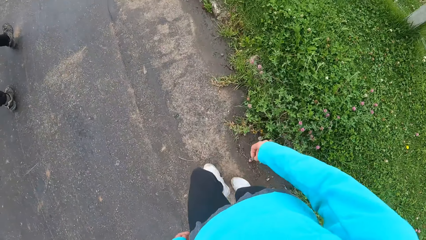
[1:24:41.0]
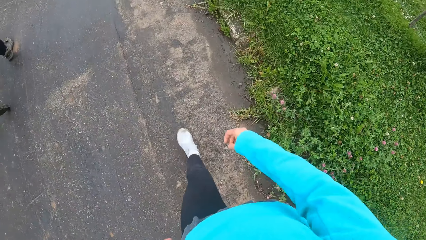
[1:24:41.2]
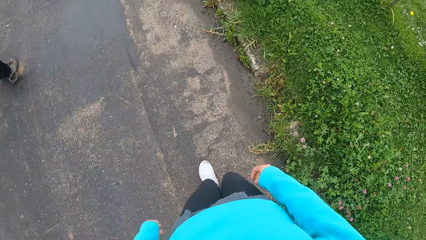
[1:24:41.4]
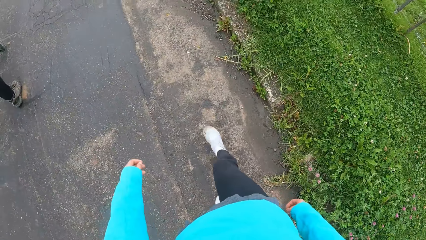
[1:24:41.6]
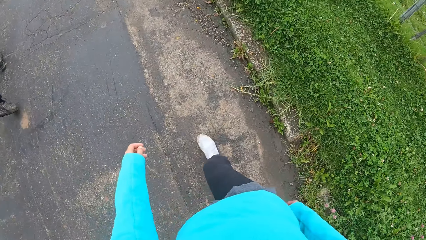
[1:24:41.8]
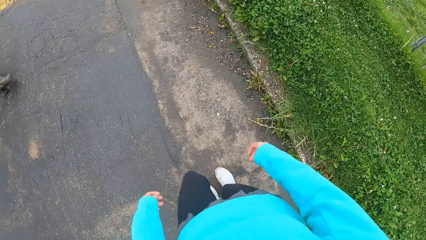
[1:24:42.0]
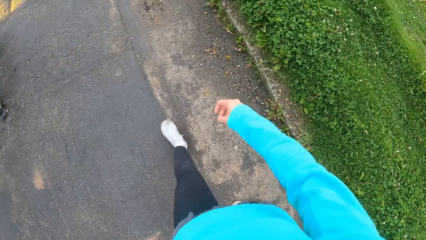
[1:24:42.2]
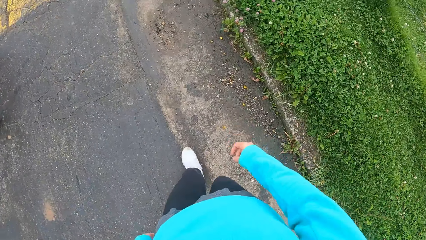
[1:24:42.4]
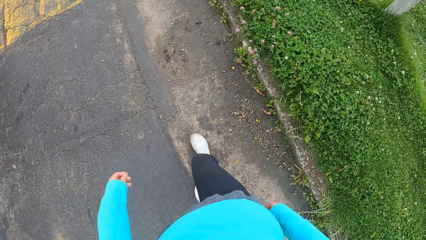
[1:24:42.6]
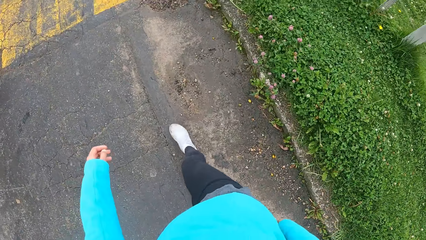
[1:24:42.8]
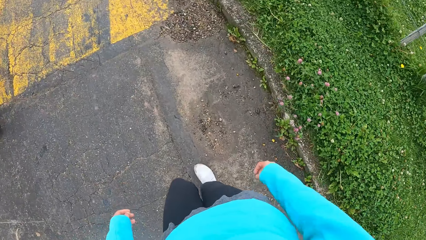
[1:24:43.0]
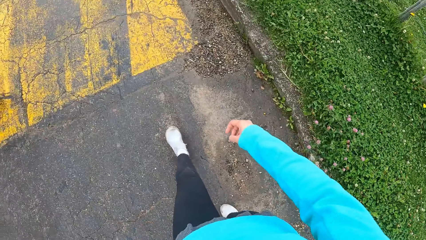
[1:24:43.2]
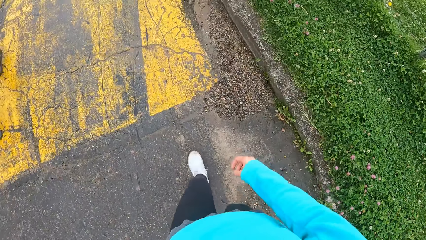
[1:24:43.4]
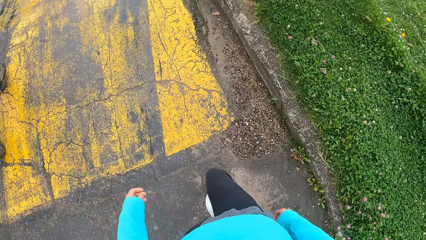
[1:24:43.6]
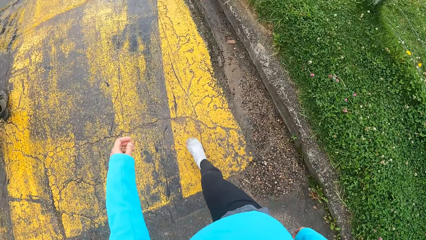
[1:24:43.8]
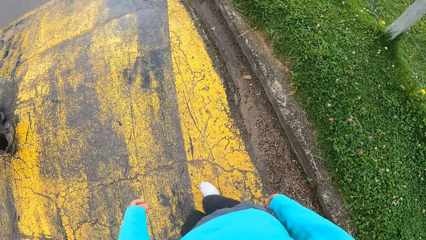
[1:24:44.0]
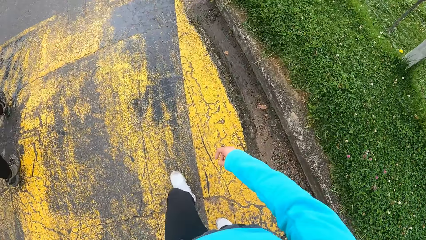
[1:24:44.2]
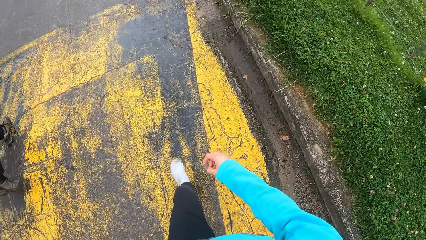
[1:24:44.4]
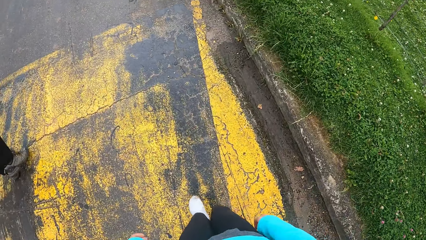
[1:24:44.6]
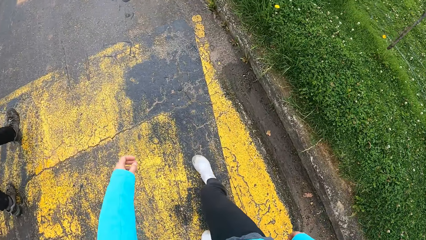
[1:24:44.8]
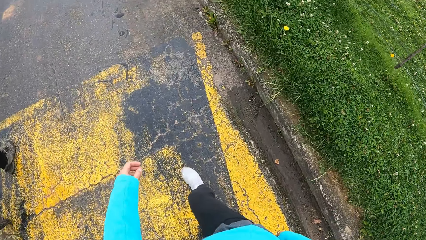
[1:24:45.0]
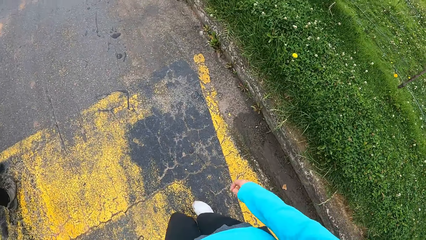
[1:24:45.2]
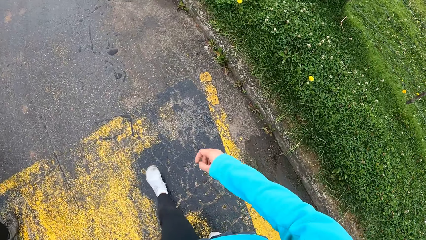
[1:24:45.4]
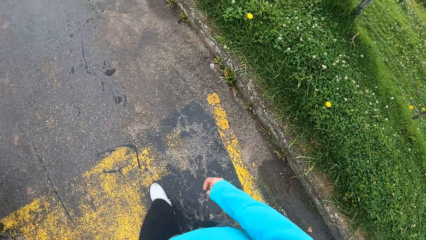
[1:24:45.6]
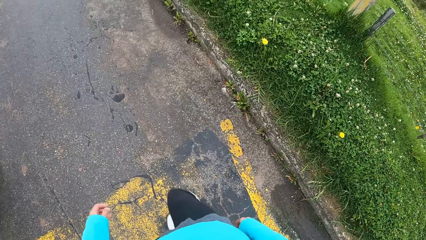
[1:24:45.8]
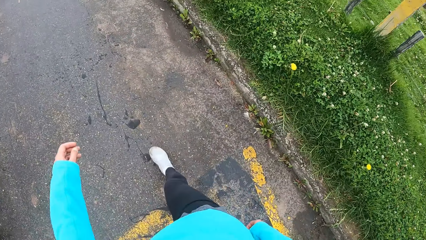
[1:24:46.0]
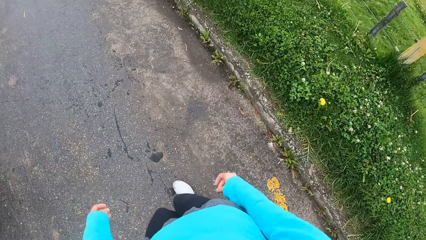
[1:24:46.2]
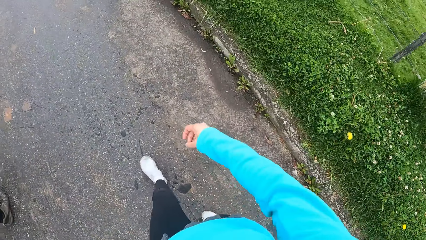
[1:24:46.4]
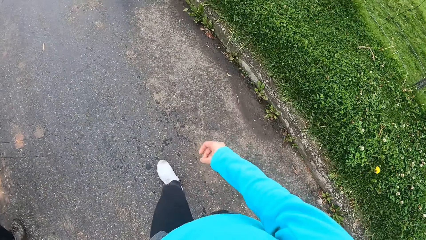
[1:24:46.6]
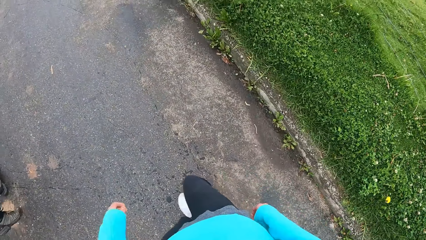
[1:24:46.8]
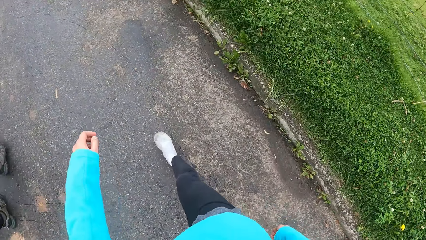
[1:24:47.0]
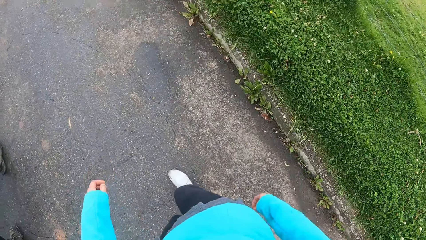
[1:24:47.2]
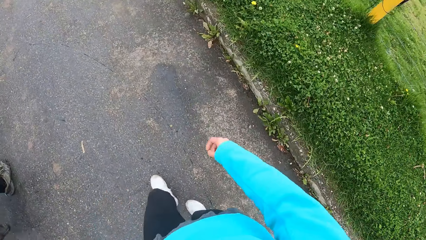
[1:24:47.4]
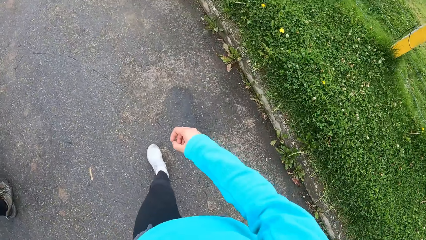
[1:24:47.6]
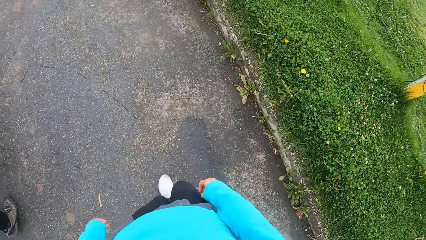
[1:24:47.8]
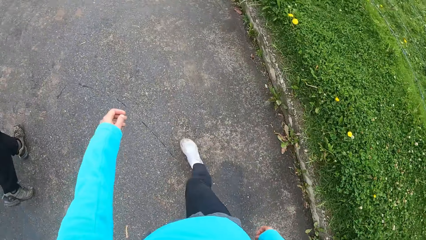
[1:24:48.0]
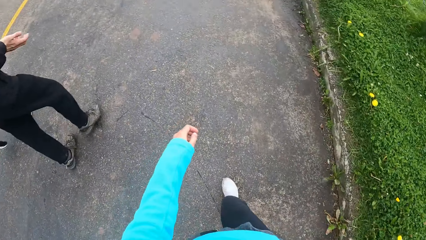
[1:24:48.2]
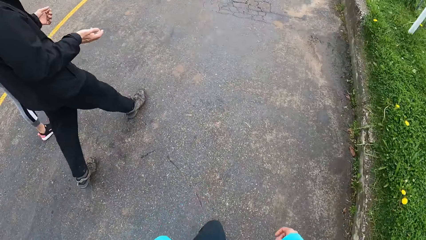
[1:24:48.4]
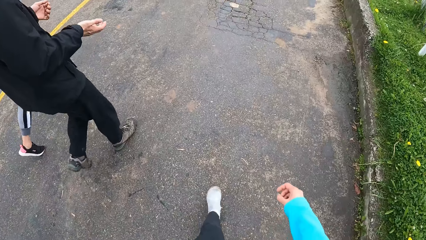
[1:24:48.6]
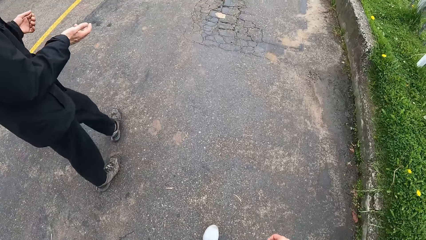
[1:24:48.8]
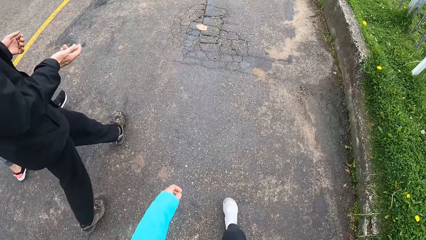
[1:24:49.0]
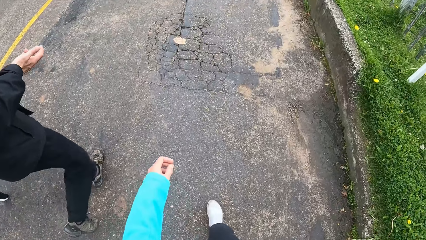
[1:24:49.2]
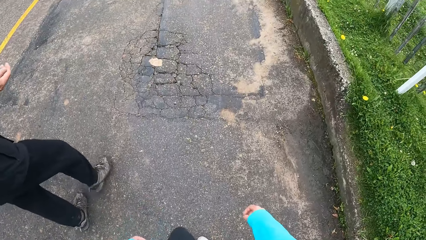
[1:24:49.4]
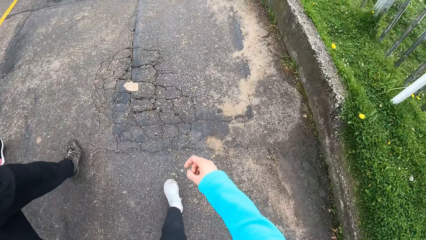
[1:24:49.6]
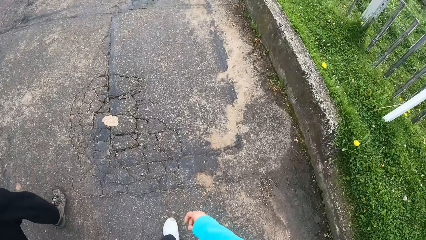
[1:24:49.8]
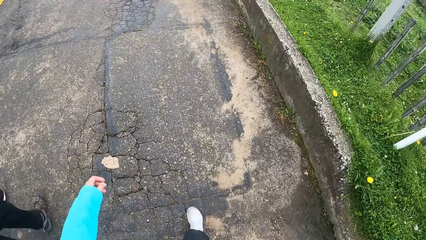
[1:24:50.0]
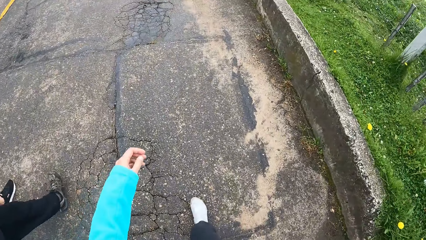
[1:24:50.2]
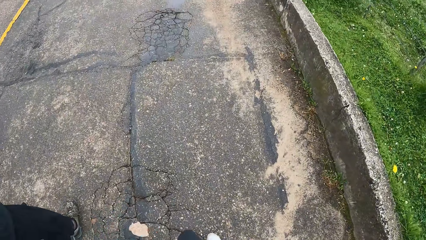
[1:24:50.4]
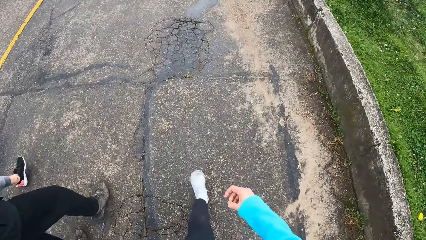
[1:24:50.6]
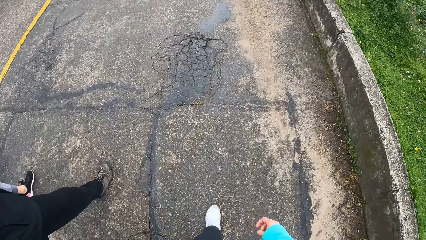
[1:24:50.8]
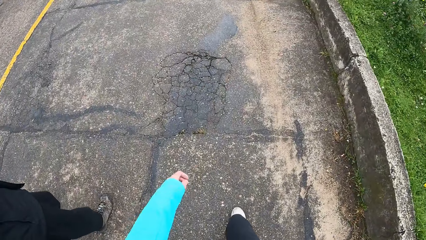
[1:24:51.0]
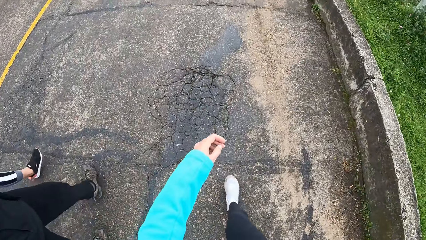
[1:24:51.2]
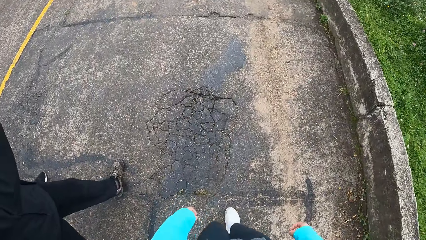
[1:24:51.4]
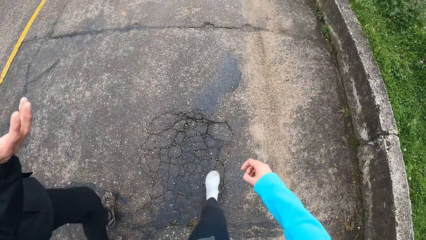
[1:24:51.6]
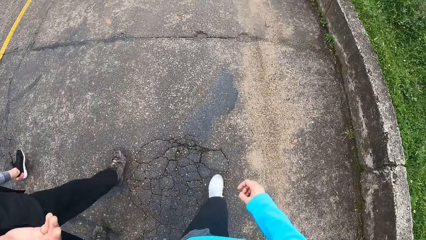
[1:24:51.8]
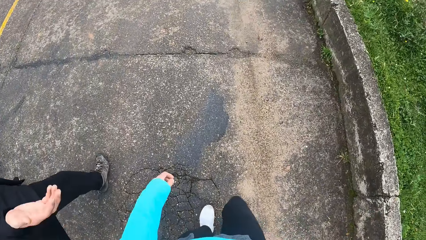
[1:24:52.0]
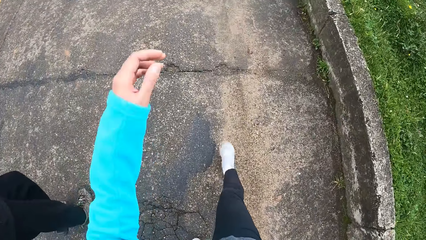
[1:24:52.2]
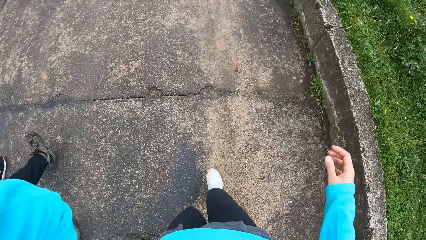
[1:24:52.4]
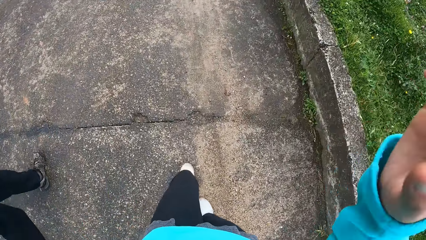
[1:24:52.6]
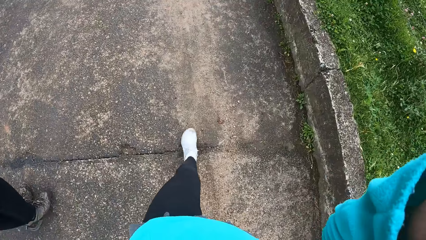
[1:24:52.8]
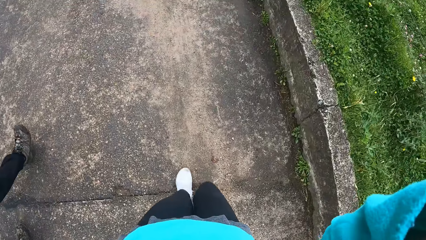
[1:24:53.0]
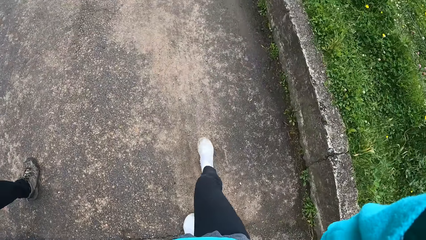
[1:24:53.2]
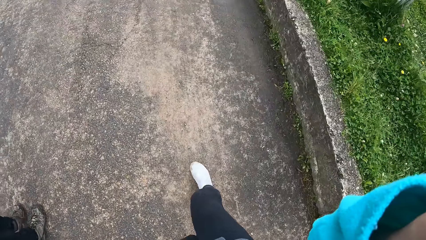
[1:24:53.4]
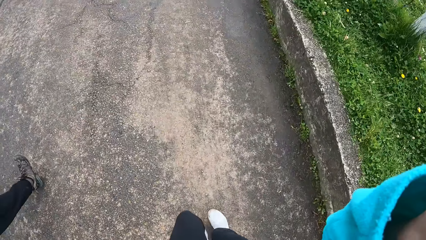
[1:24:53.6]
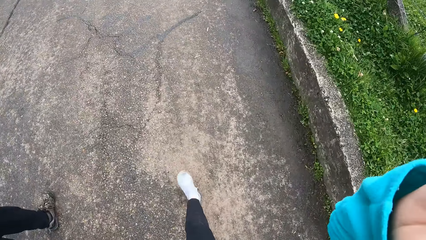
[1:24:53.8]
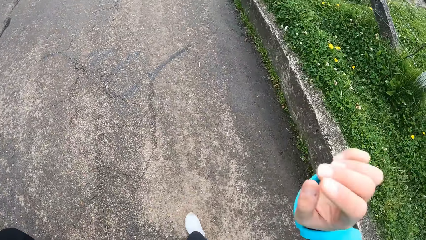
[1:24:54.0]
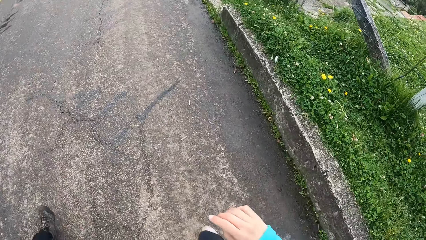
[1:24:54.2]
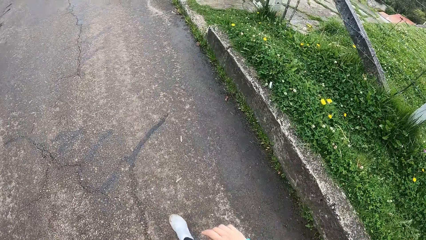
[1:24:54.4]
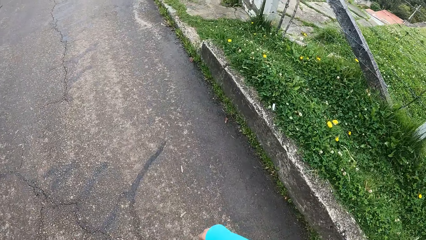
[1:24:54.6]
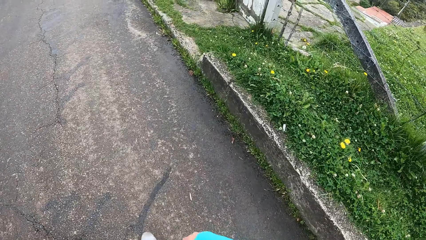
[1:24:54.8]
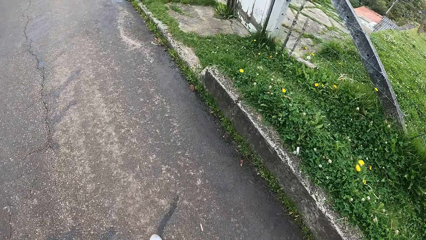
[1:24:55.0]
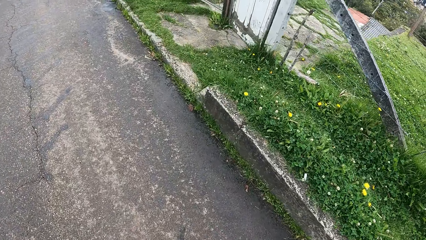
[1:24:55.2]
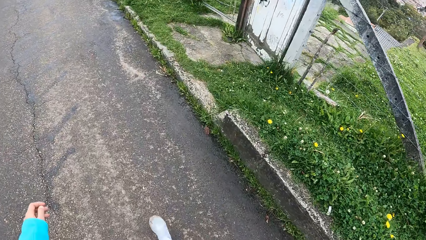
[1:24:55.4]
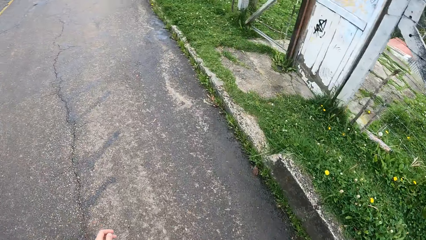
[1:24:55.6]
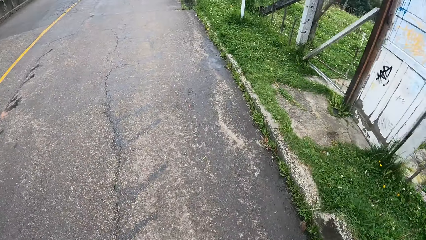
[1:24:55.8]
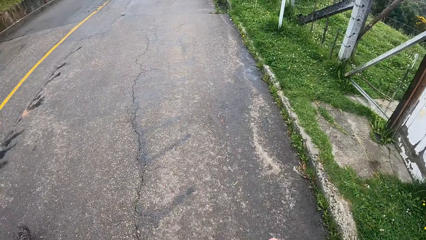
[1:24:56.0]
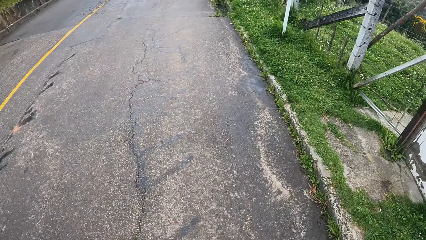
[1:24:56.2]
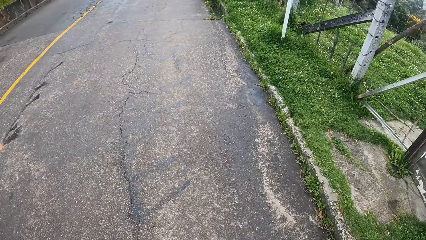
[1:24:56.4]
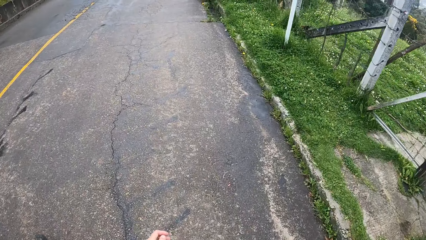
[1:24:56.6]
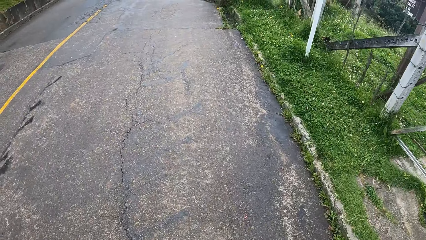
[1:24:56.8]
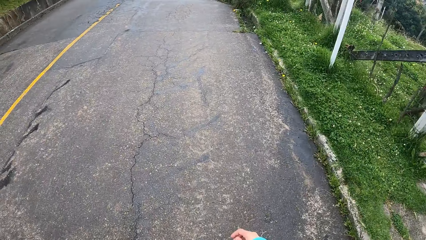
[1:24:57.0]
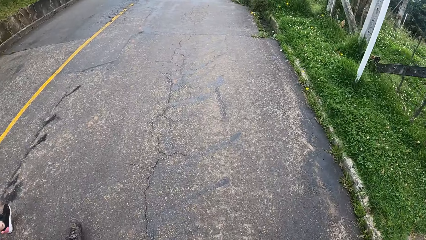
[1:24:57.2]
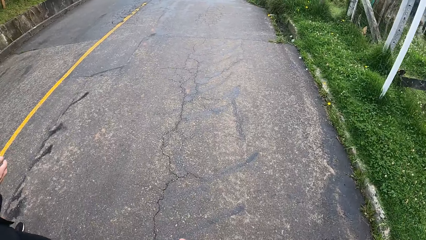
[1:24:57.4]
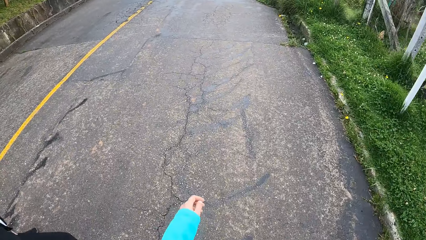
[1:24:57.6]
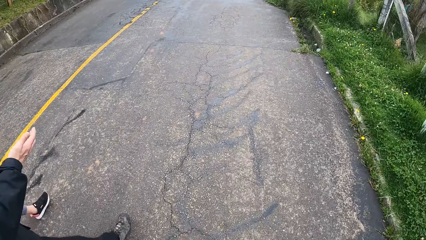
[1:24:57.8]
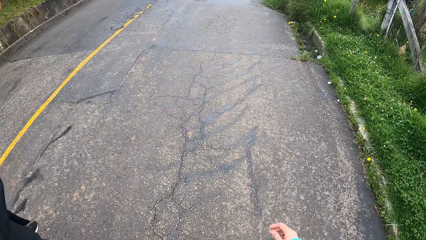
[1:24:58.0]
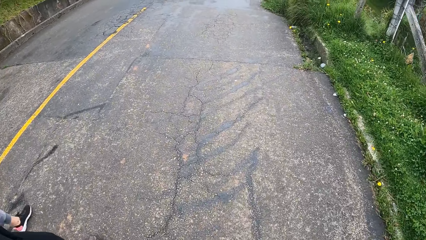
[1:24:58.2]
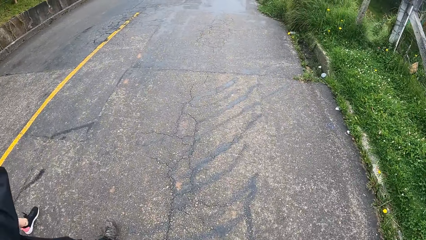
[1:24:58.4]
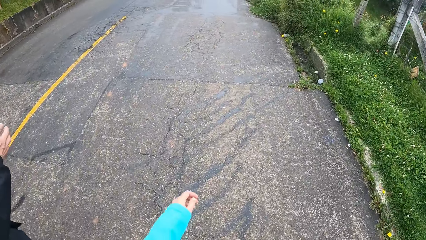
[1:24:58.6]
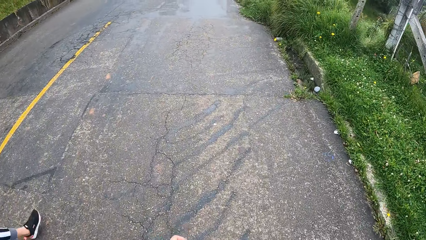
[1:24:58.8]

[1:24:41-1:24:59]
The camera wearer walks along a road. She walks on a zebra crossing. She looks at a man. She walks along a road. She raises both hands towards her head. She fixes a camera on her head. She lowers both hands. She looks at a gate alongside a road. The man gesticulates with his right hand.
